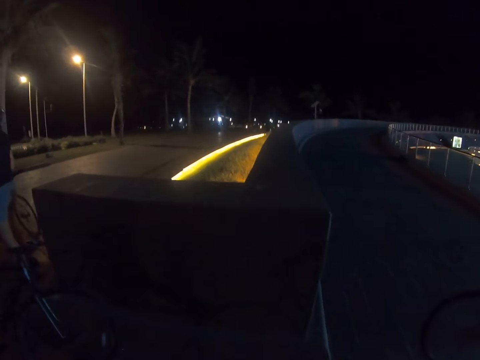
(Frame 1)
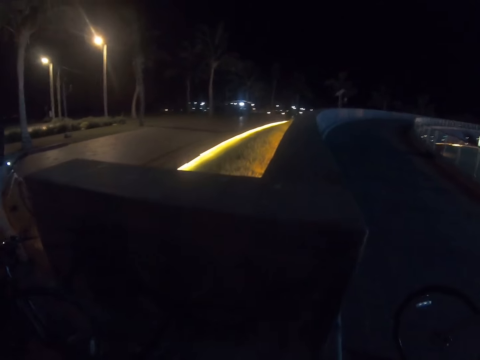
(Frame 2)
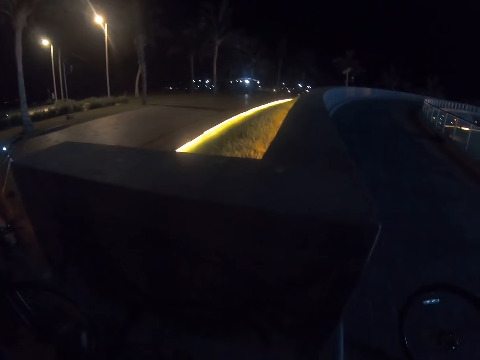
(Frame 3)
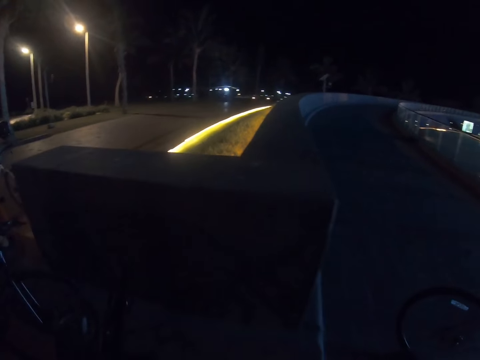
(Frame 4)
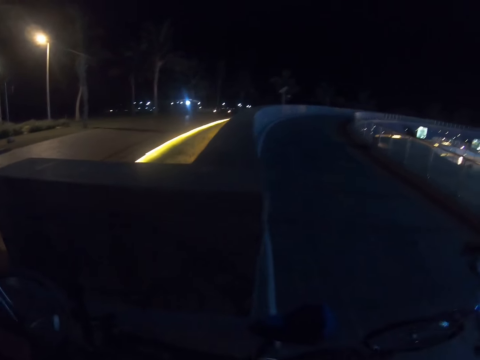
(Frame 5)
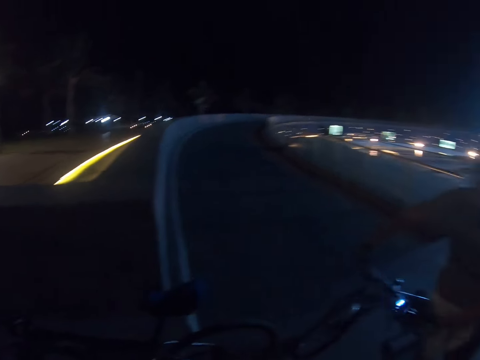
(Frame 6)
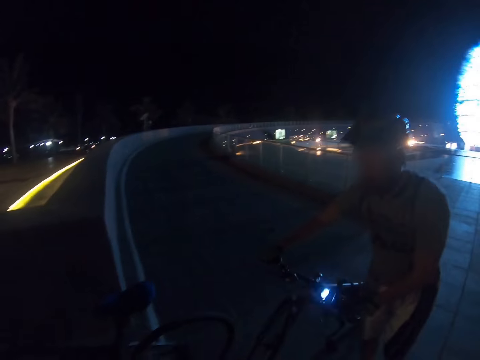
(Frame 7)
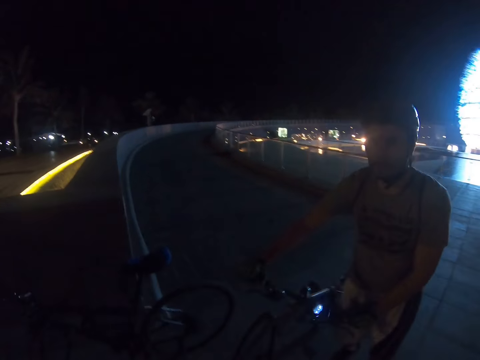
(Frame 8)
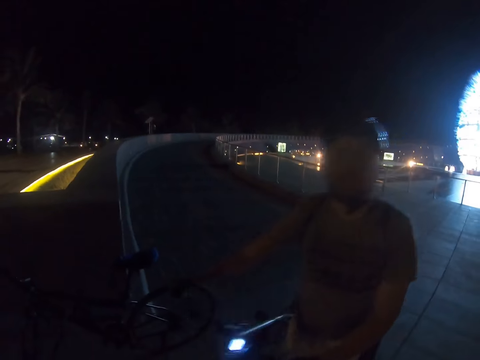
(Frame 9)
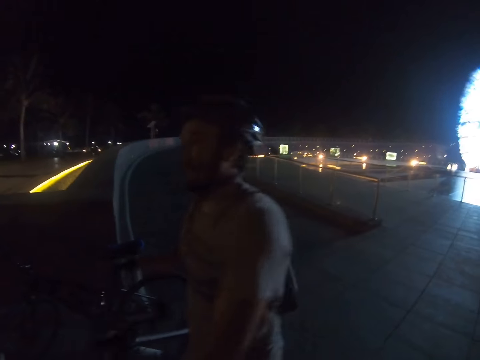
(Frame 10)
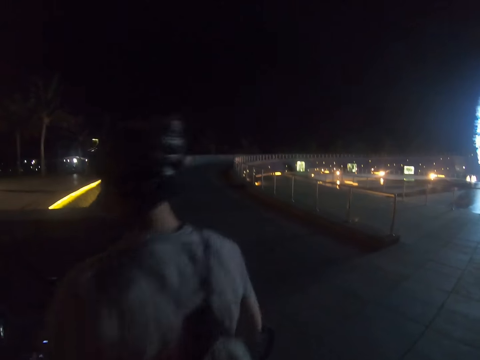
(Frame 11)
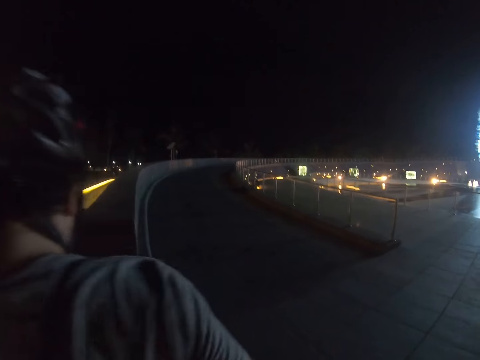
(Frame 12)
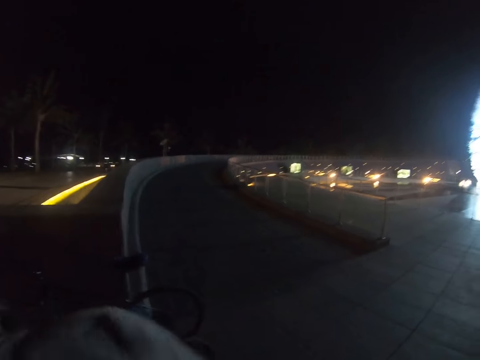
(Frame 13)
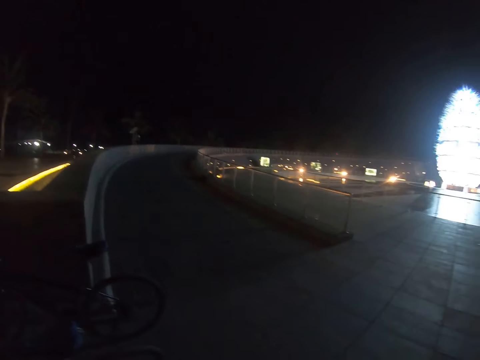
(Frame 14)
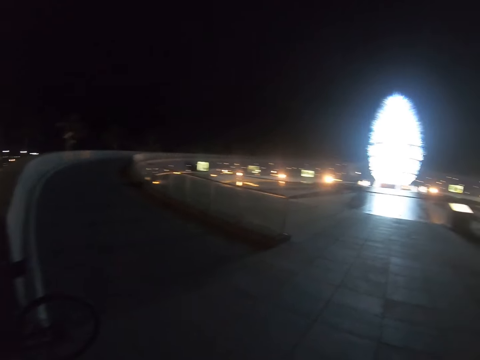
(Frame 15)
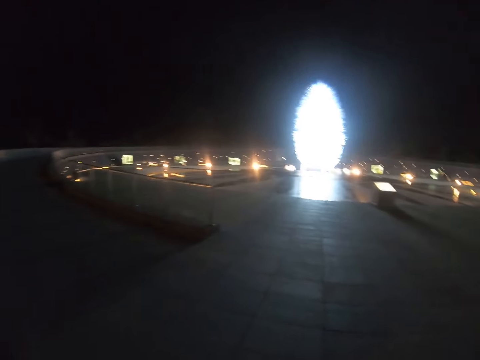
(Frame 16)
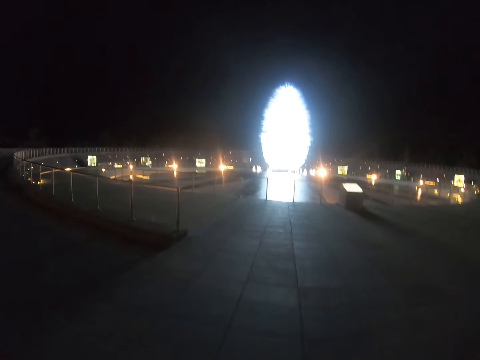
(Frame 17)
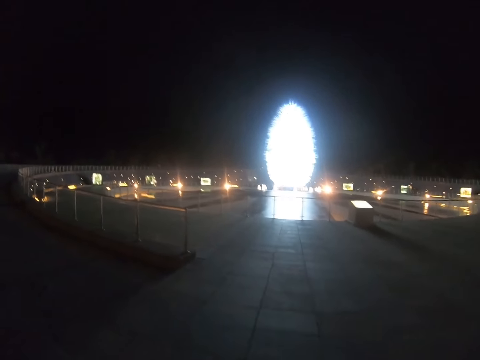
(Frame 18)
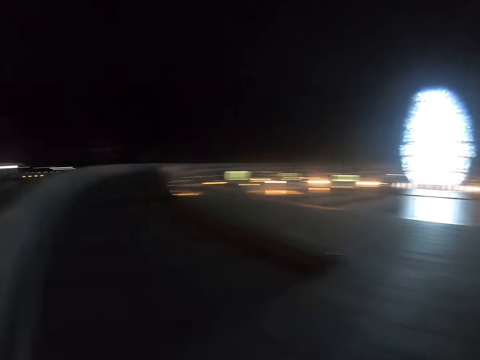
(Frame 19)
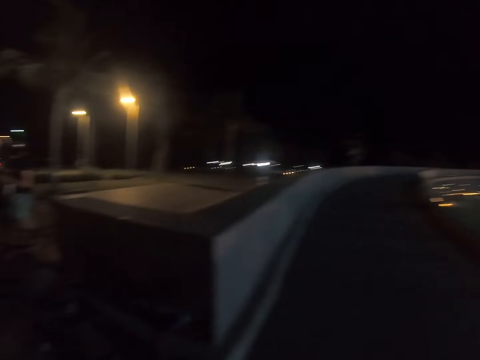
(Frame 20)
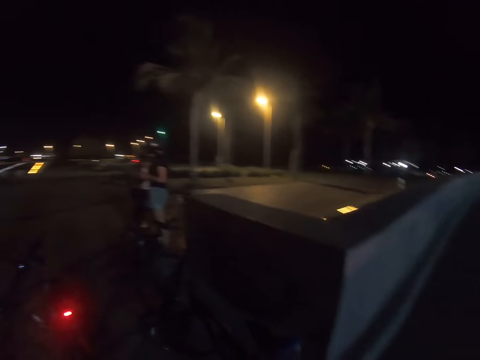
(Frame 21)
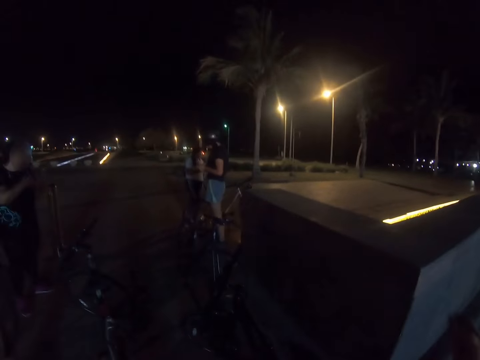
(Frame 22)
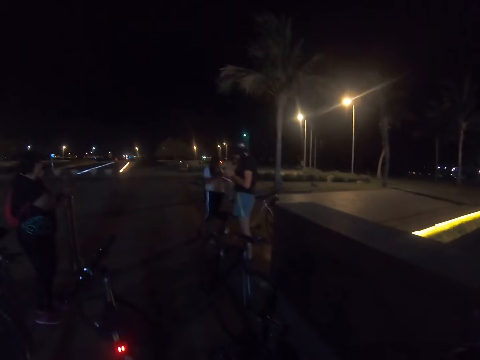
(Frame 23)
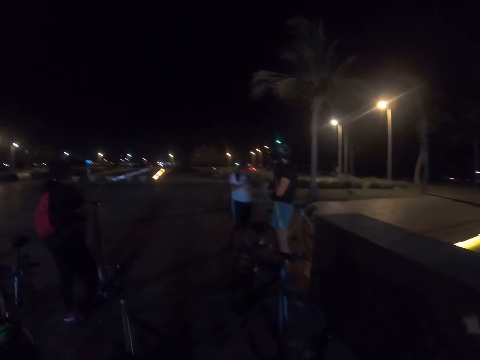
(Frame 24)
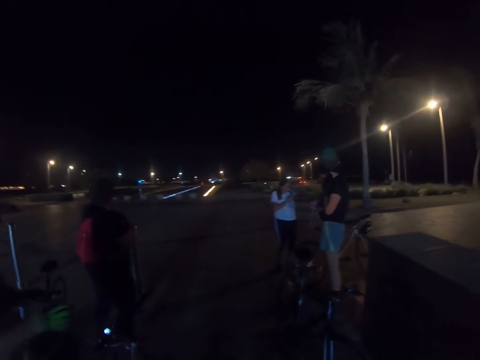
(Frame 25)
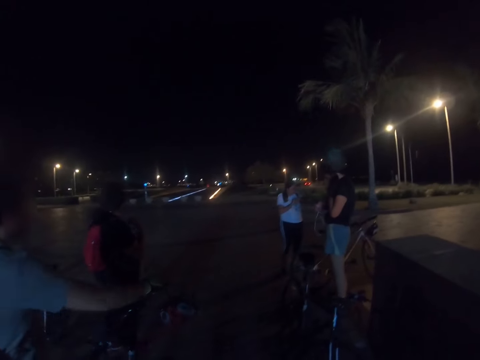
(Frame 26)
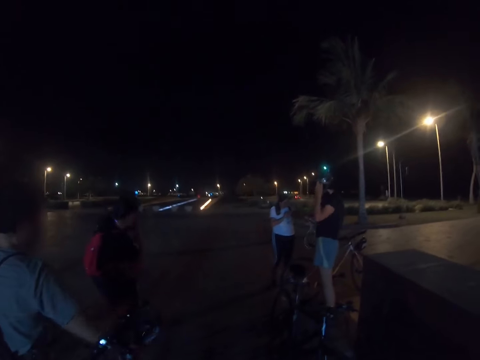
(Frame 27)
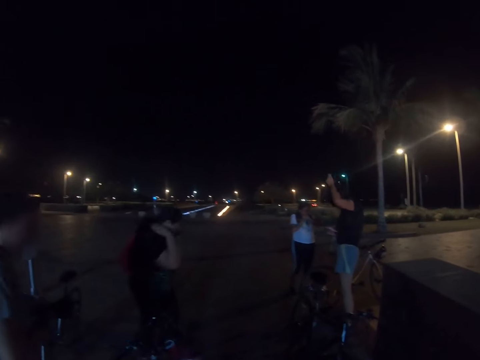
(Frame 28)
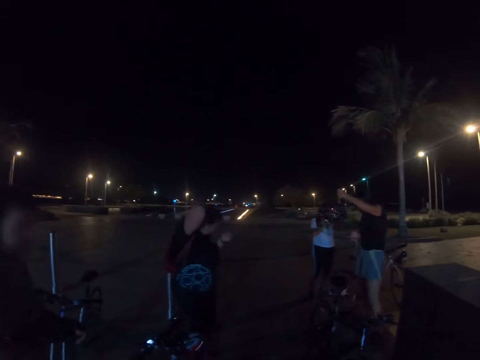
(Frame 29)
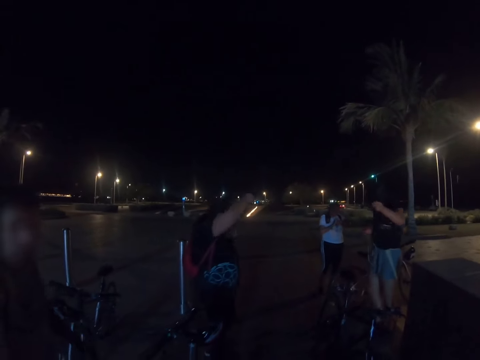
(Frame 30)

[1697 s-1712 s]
A man holds a bike.

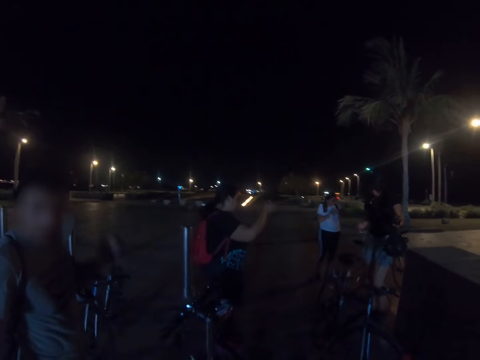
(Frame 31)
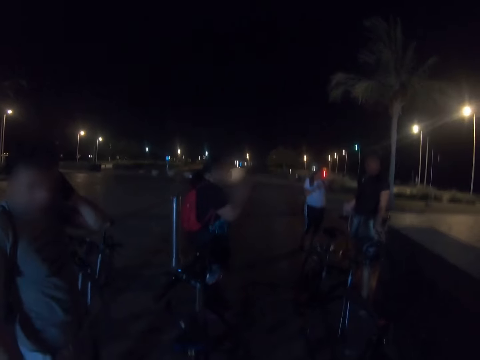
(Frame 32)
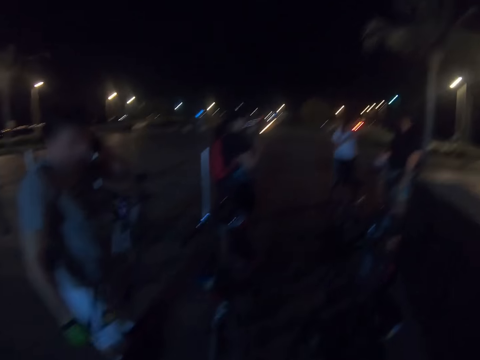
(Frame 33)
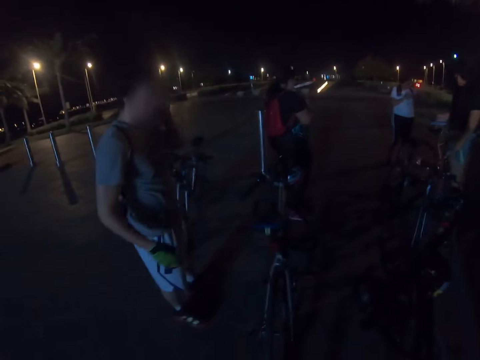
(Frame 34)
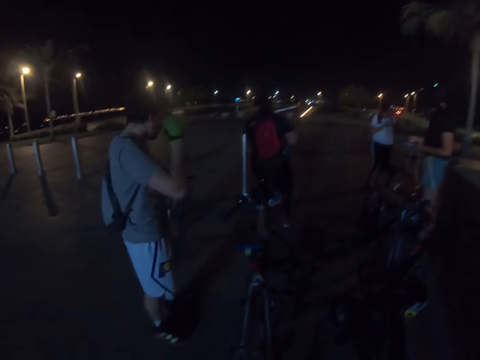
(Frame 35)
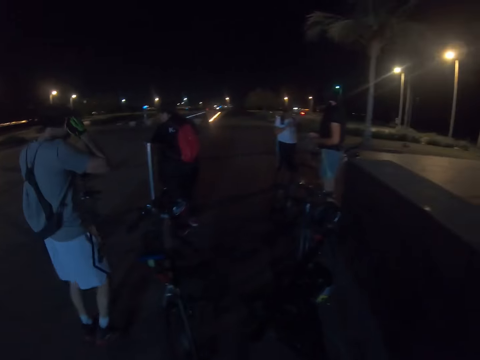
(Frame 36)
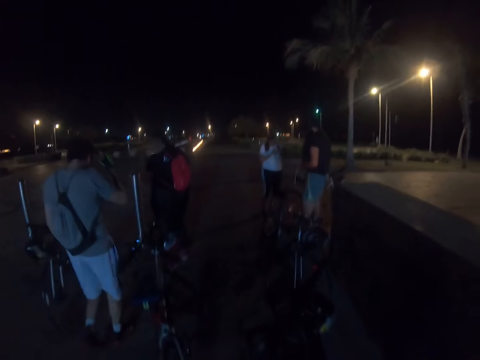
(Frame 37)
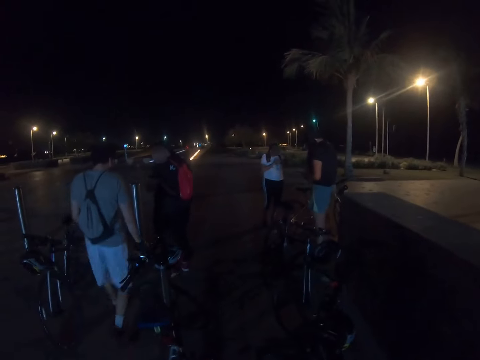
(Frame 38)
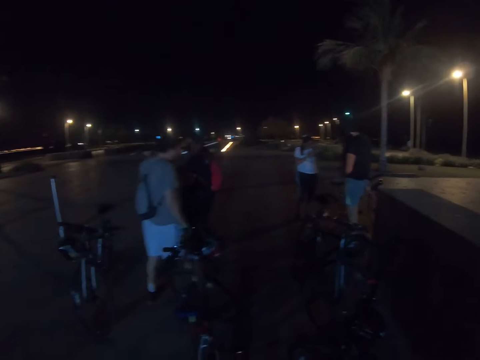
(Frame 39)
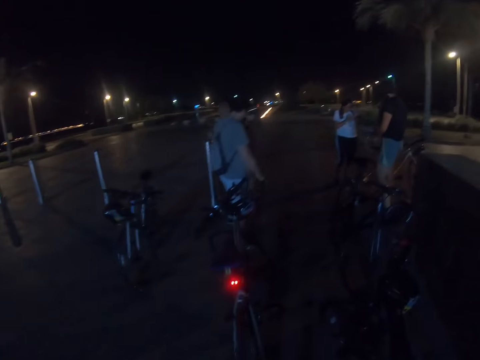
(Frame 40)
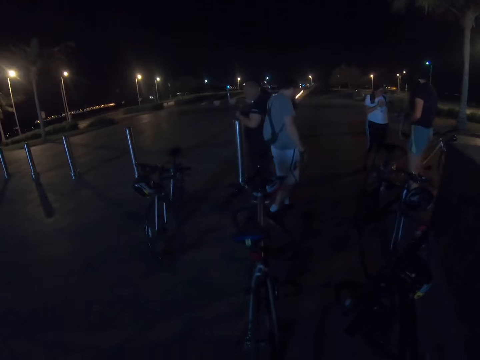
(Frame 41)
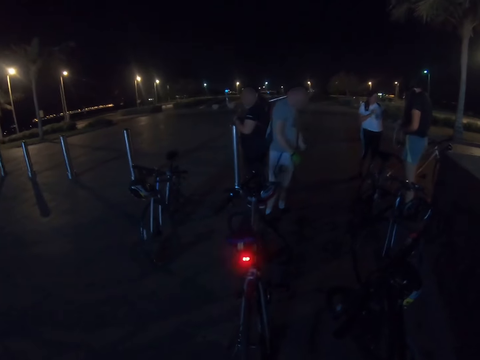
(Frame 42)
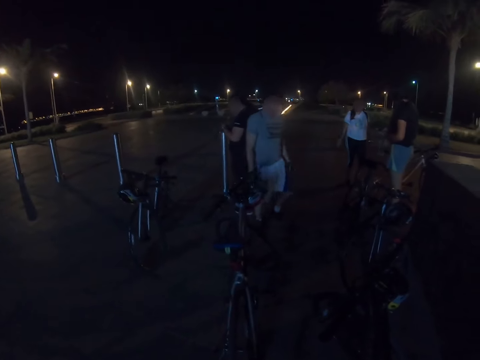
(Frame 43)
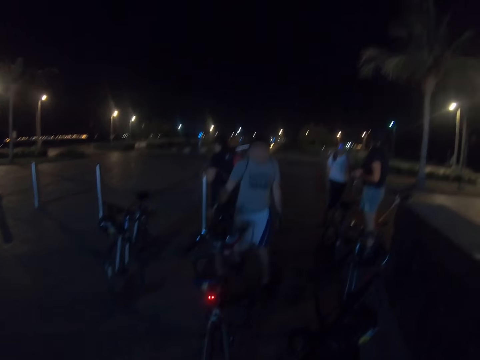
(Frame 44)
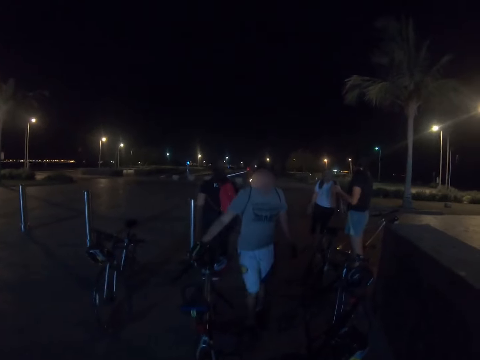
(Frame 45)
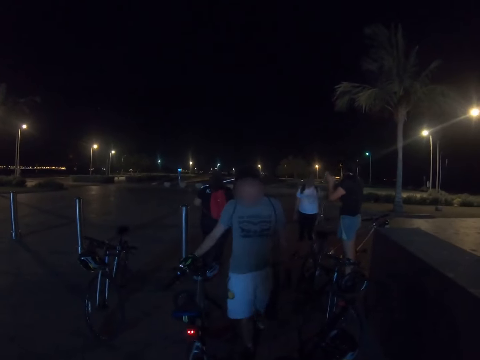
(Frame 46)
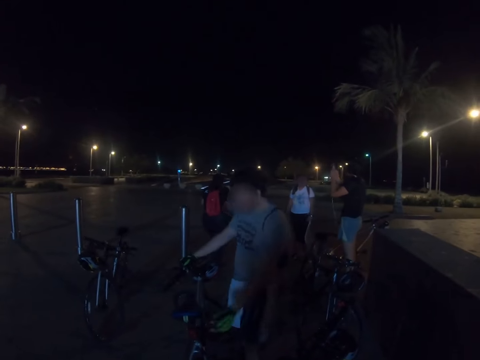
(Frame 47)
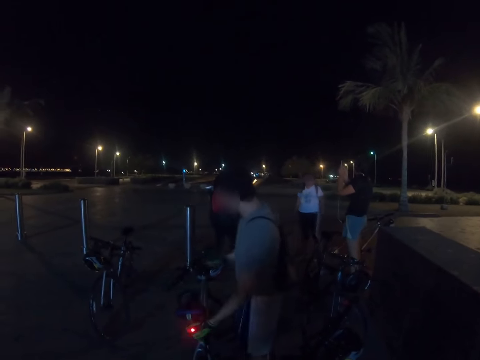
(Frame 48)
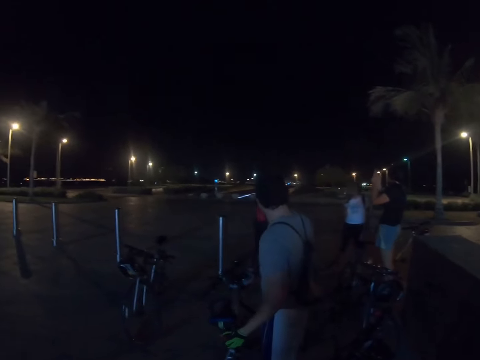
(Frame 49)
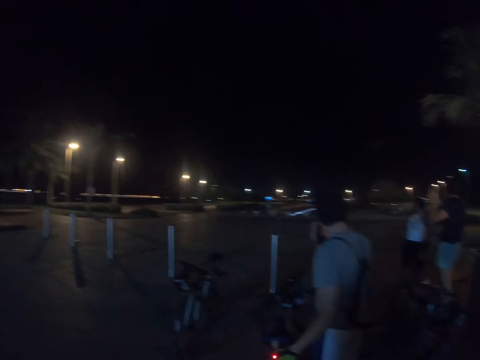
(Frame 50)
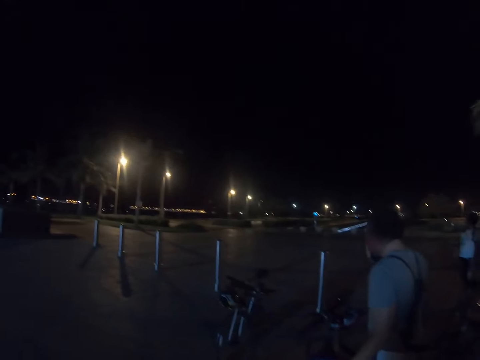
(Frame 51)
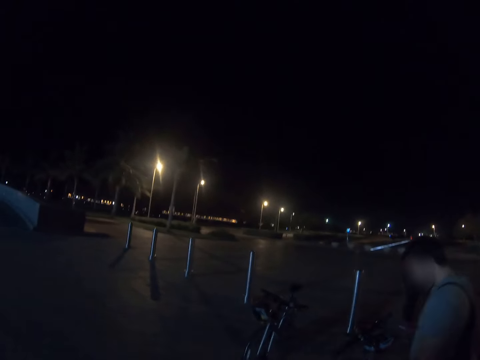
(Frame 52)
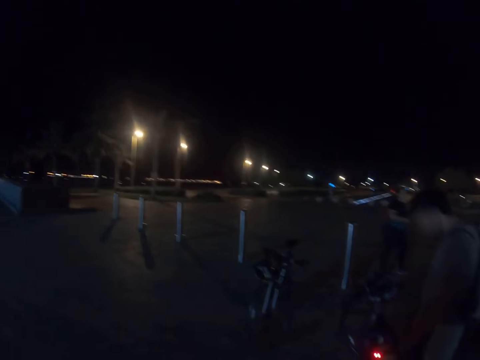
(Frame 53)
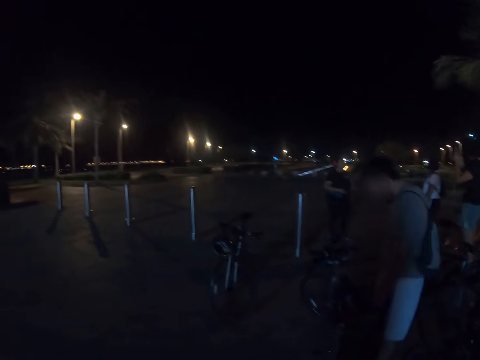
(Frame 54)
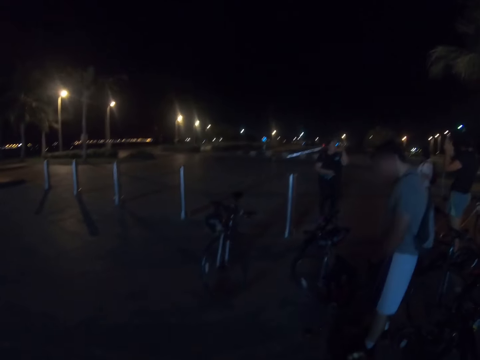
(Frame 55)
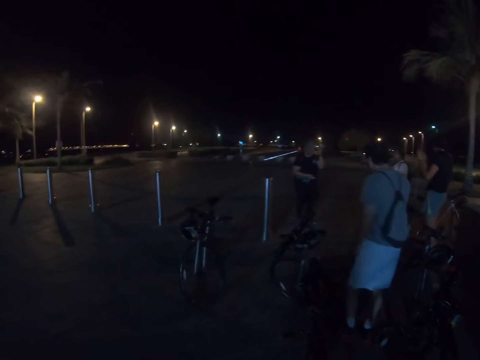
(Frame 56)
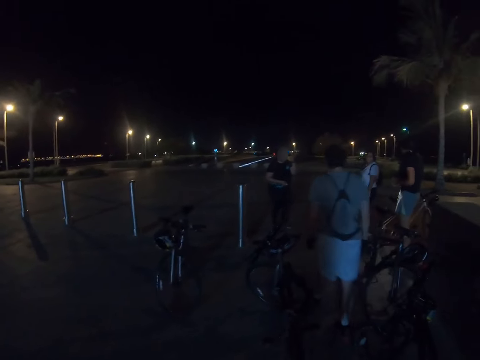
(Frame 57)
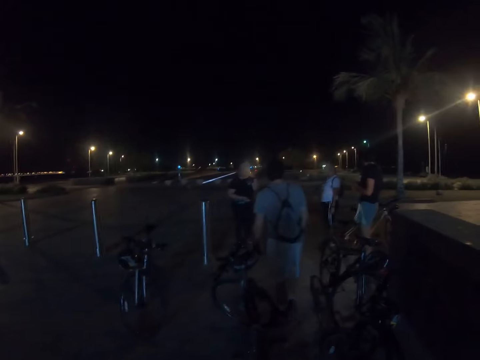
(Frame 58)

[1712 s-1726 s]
A man walks around the road.
